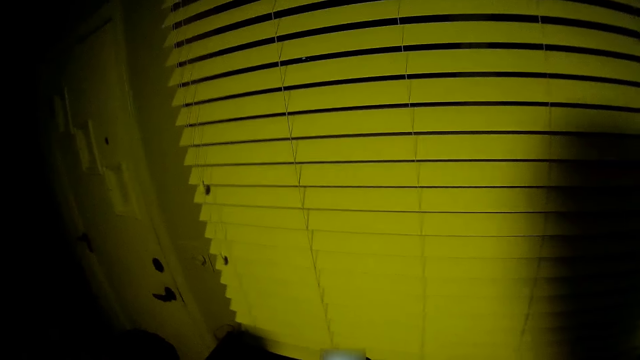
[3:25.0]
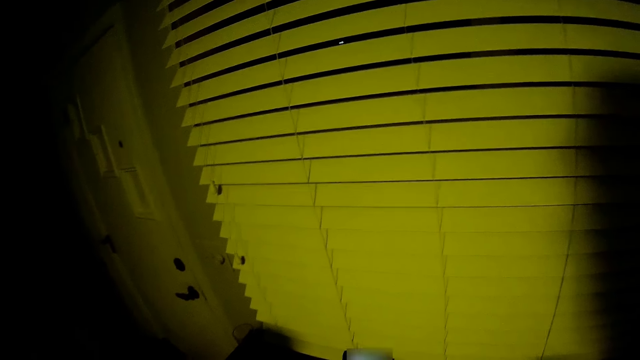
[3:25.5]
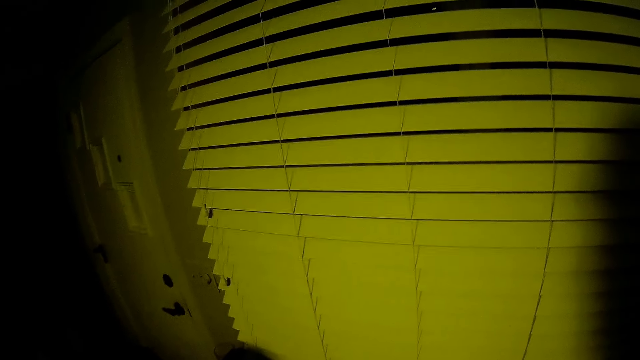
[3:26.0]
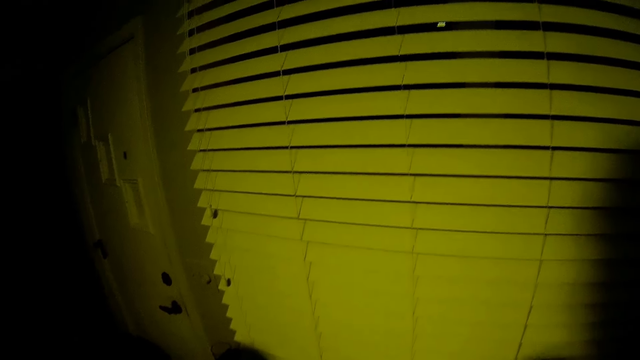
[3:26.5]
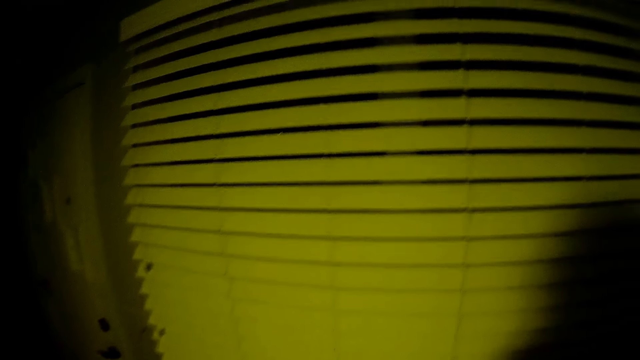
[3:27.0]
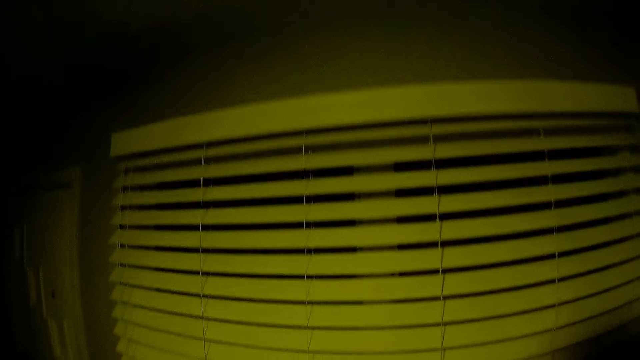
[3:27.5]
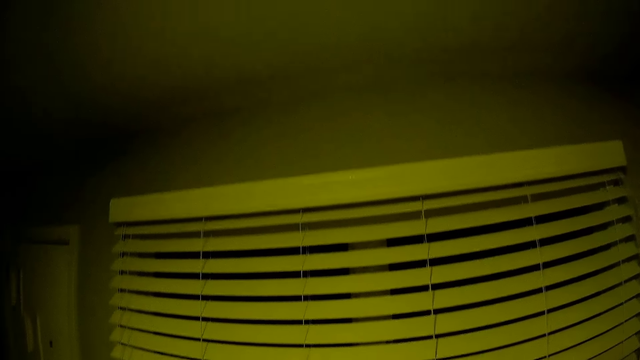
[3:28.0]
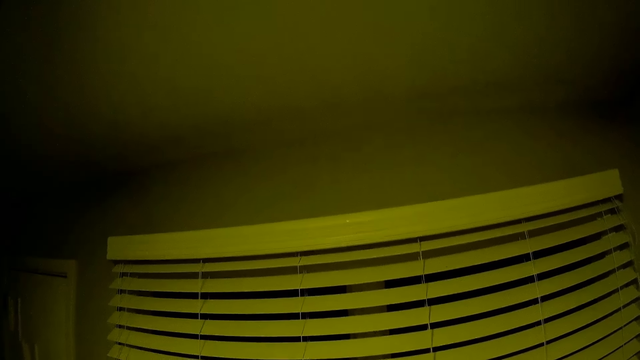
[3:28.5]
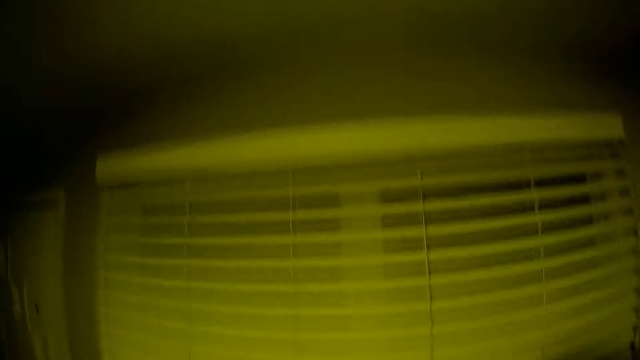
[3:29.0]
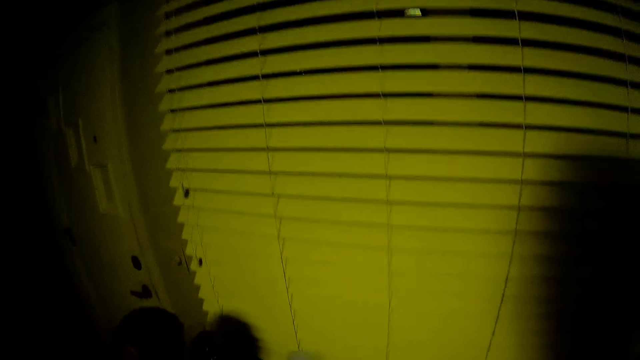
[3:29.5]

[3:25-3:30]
The camera wearer looks around.

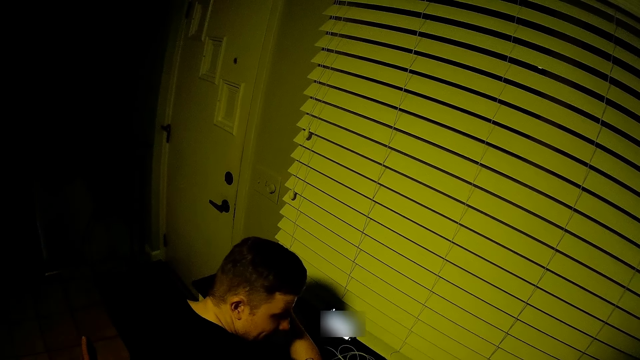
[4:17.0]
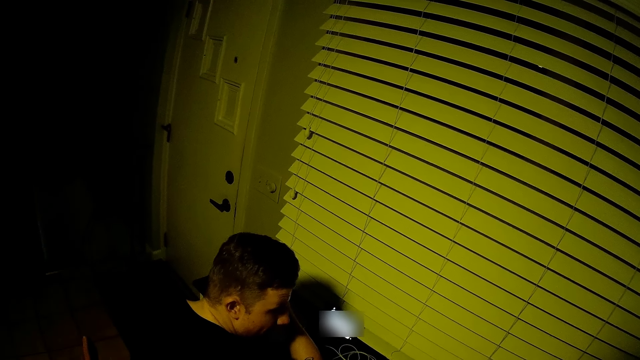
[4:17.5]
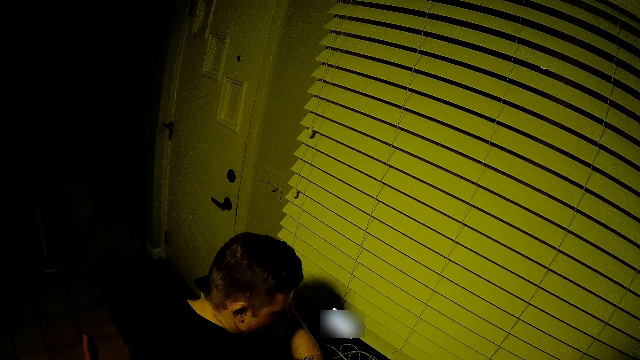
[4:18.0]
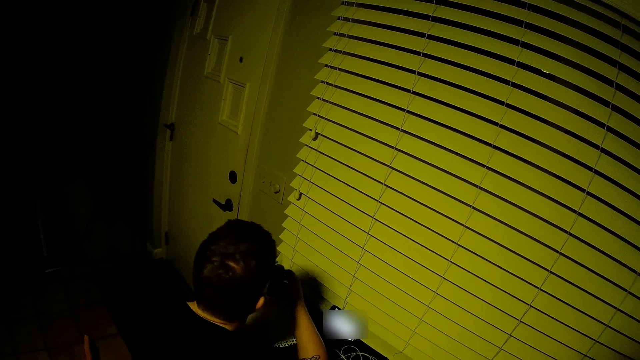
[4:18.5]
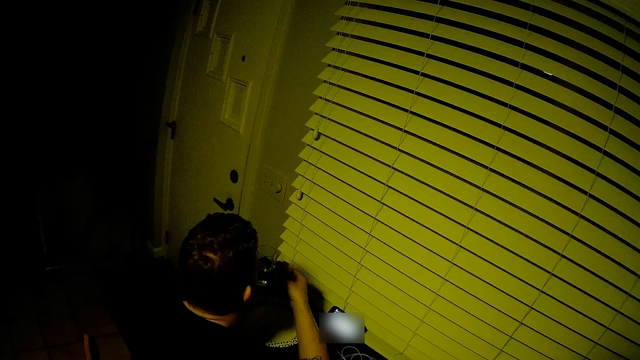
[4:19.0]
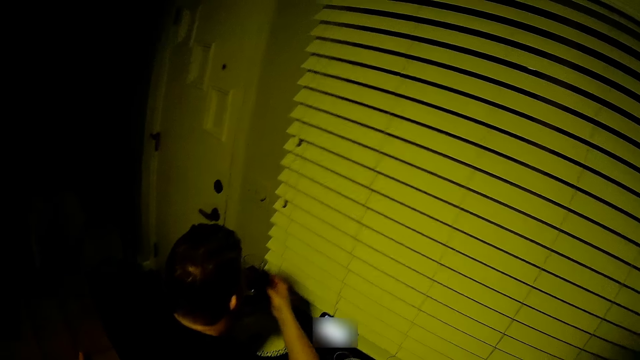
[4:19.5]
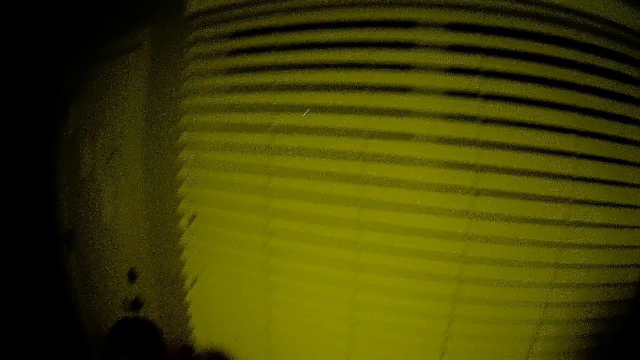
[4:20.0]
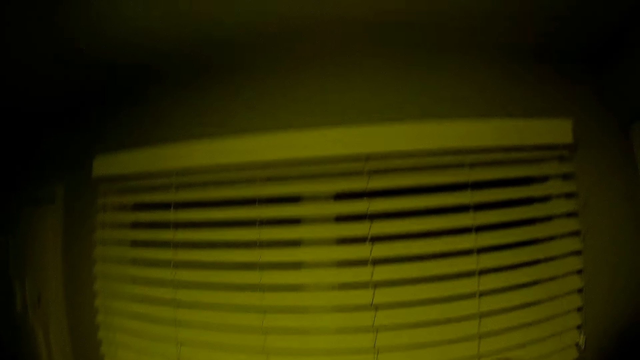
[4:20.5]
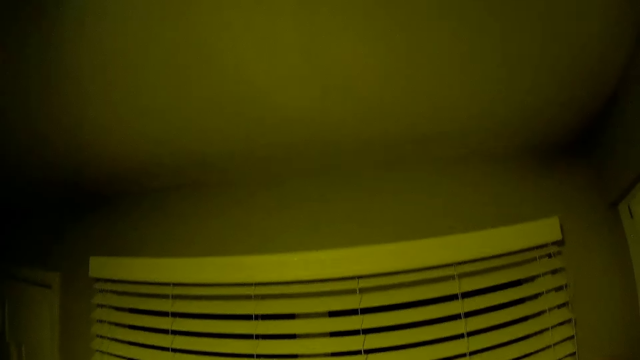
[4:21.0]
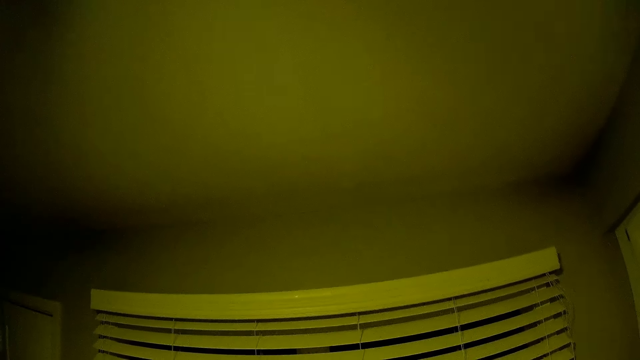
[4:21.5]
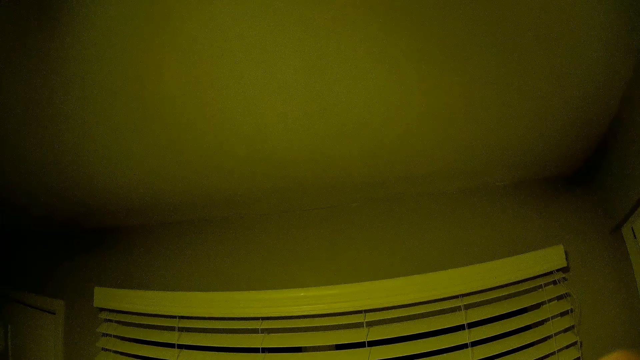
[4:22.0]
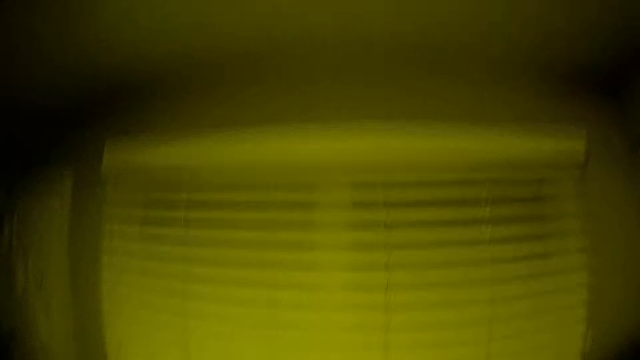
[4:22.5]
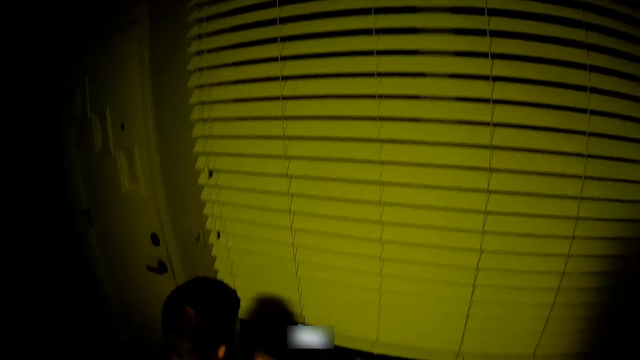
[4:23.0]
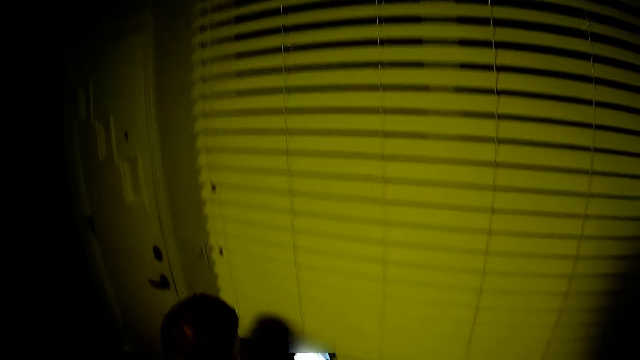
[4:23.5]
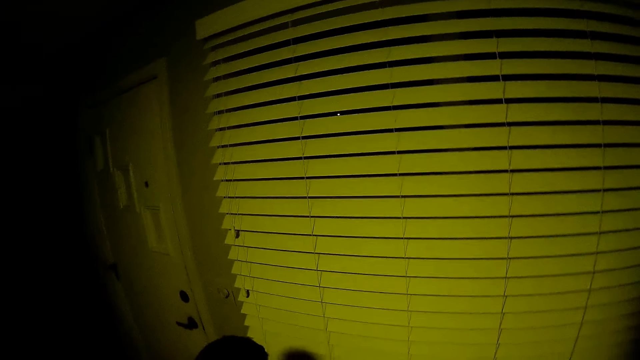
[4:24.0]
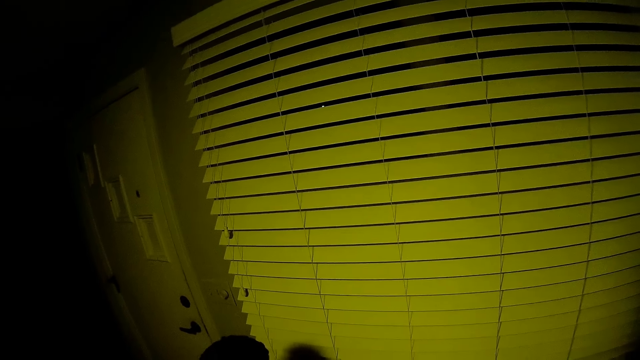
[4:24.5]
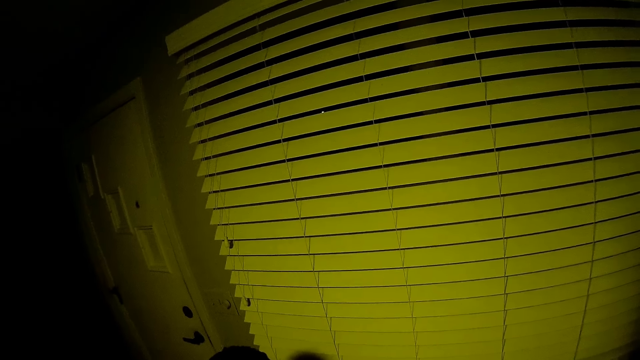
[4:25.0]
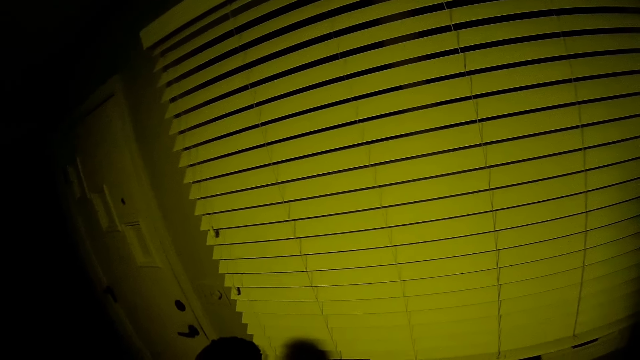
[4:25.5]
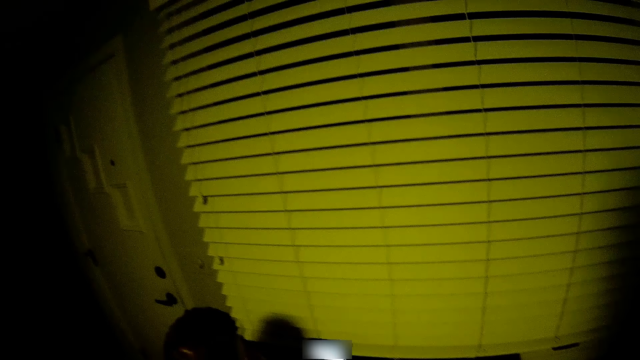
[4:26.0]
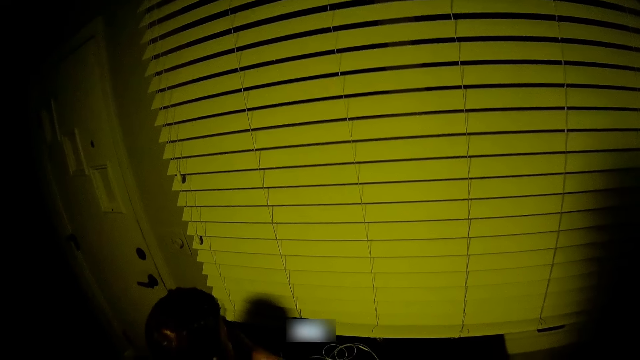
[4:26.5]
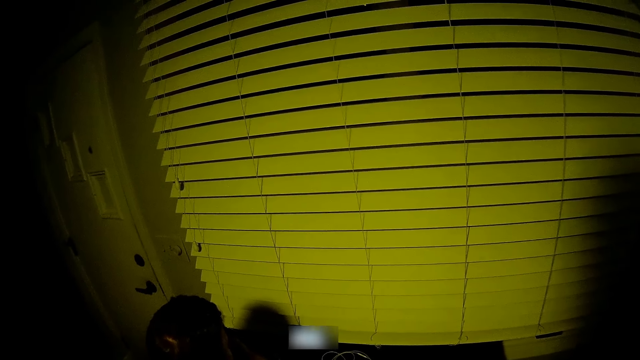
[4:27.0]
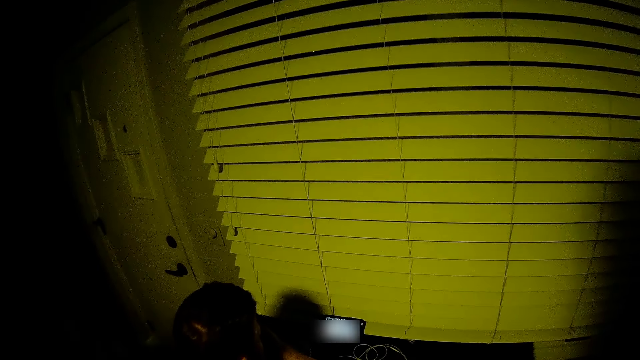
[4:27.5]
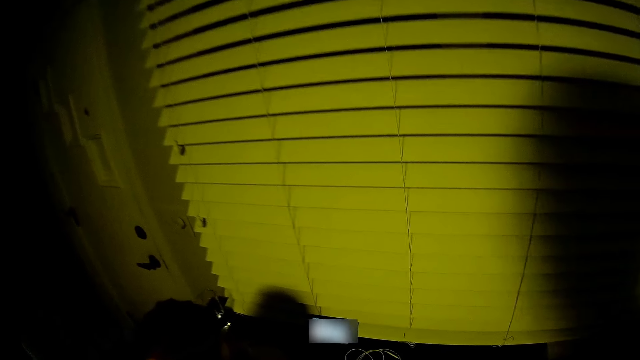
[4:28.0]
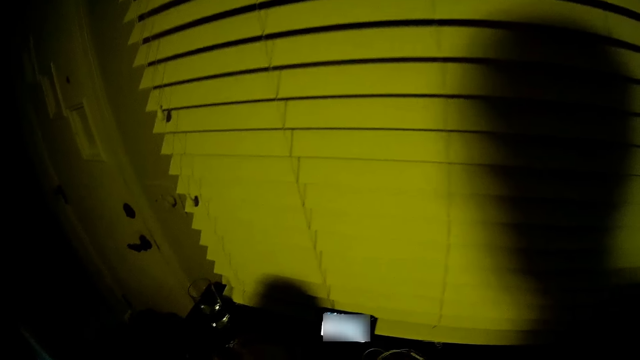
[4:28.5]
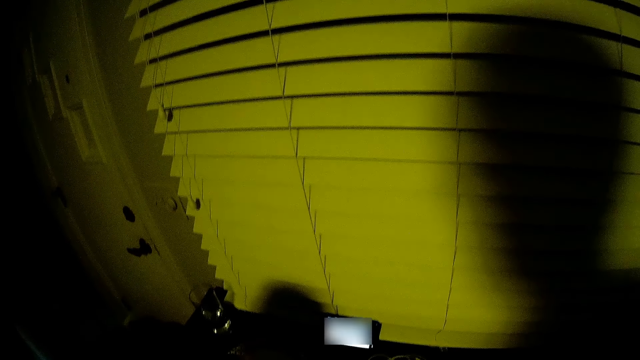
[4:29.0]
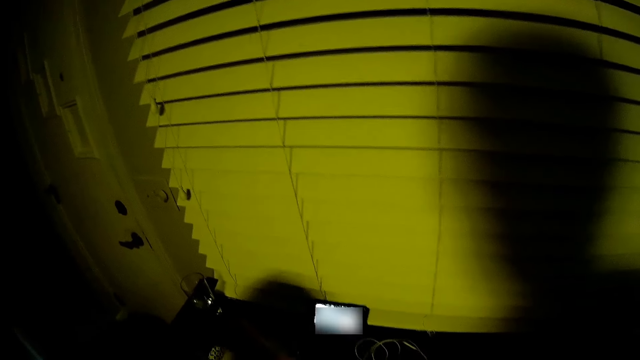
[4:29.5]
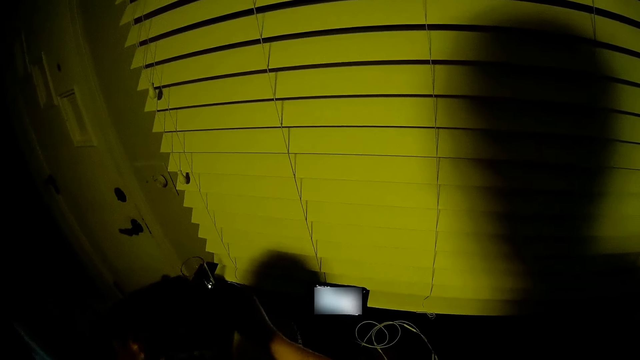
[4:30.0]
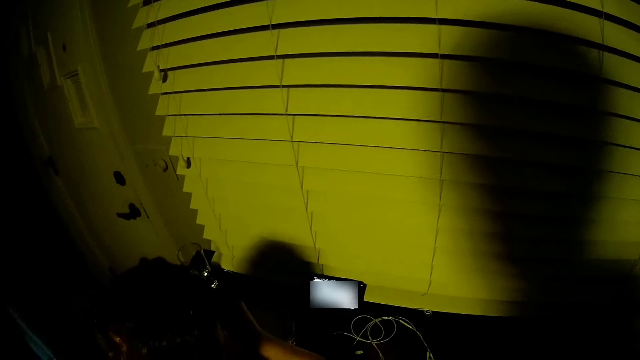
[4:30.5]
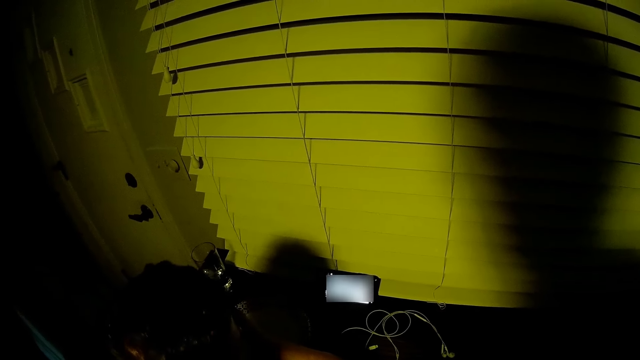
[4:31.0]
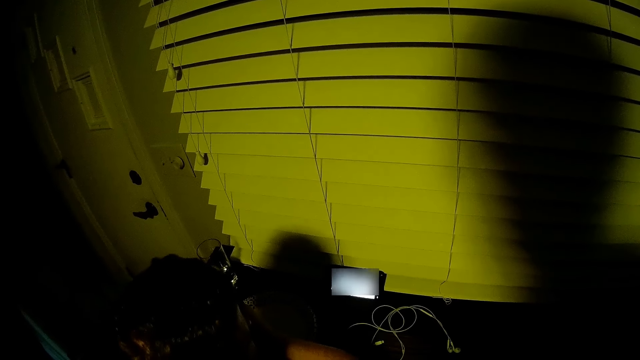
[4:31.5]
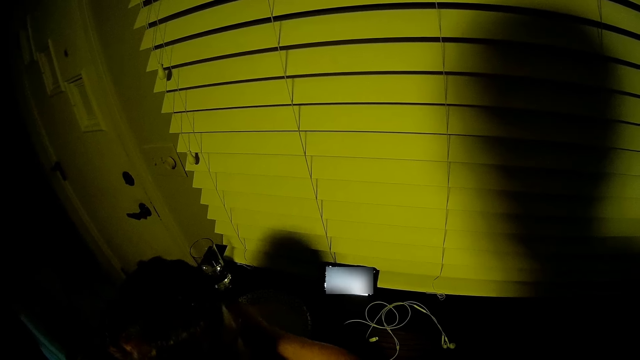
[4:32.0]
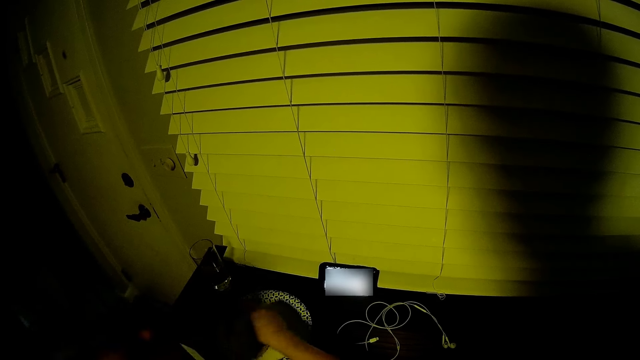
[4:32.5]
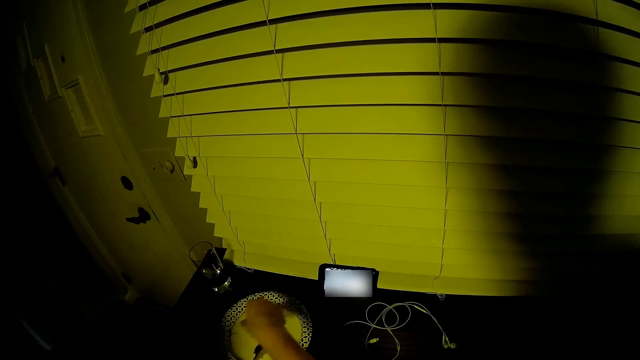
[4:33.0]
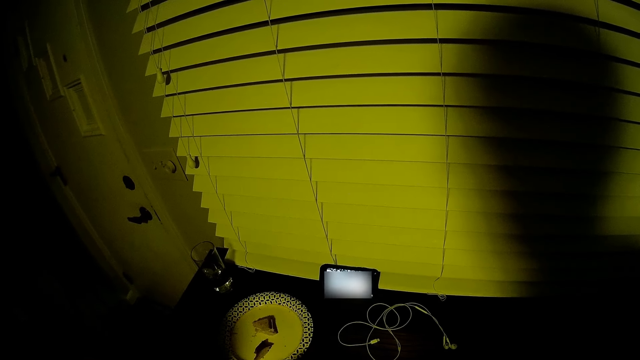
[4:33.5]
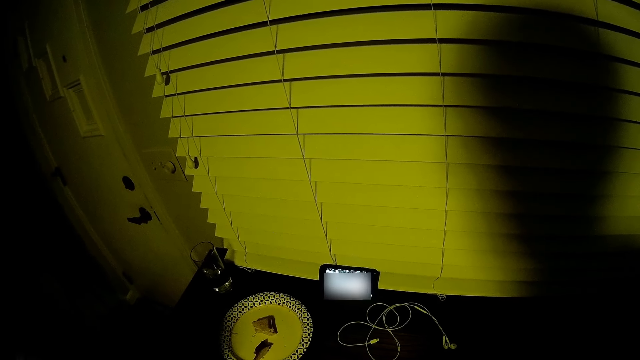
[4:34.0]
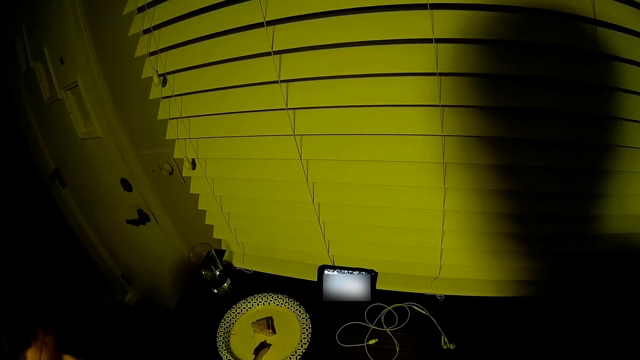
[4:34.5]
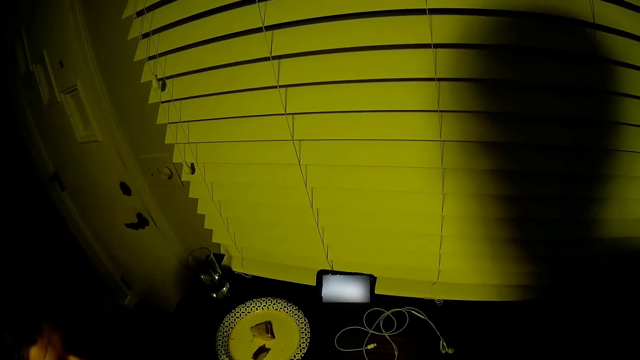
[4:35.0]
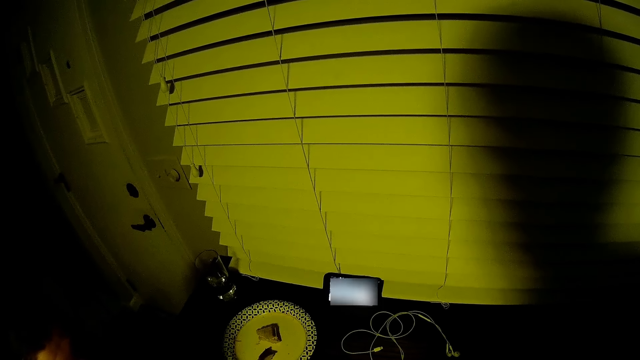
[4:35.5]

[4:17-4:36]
A person holds food. The camera wearer stares at the phone. The person puts the food on the plate.
